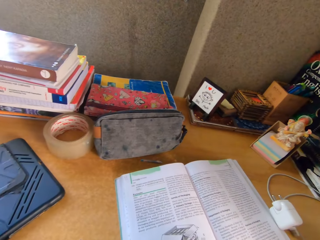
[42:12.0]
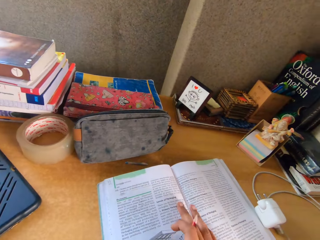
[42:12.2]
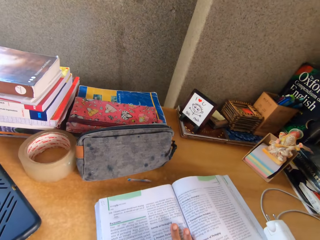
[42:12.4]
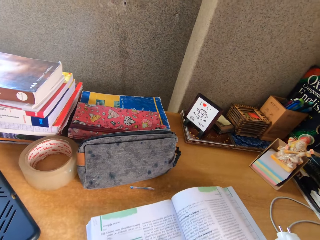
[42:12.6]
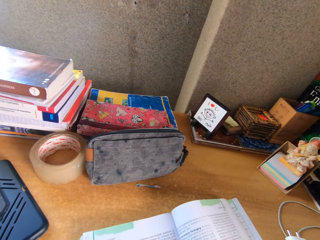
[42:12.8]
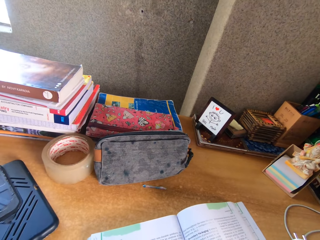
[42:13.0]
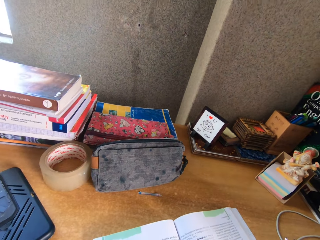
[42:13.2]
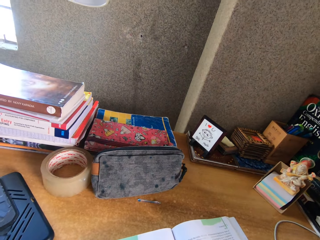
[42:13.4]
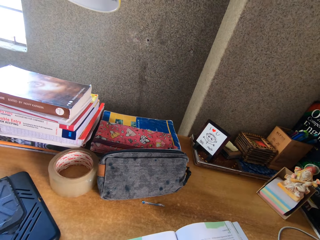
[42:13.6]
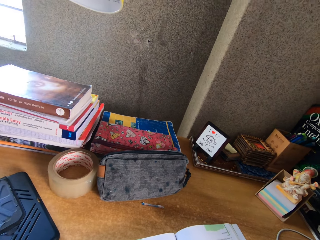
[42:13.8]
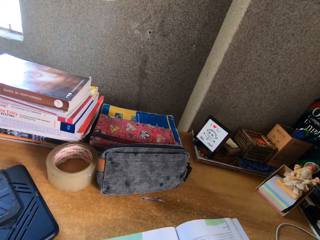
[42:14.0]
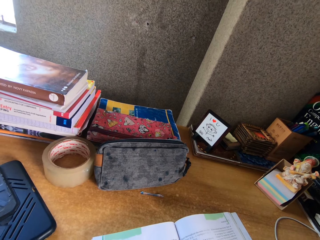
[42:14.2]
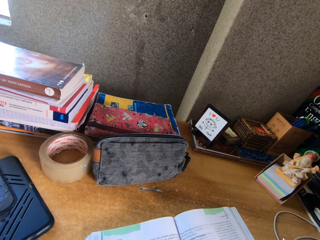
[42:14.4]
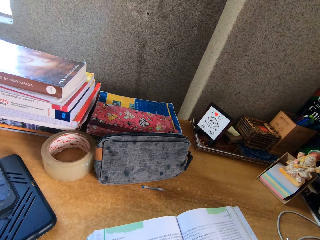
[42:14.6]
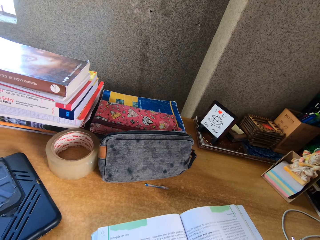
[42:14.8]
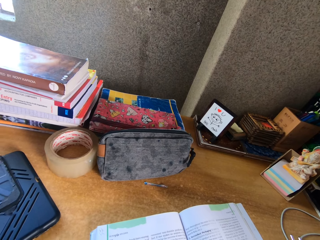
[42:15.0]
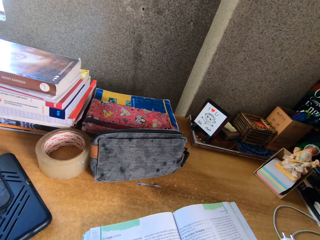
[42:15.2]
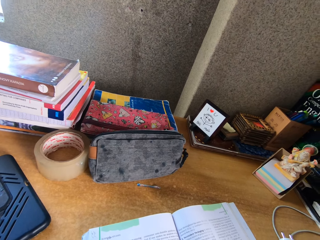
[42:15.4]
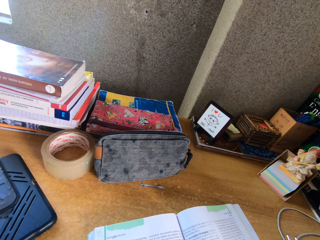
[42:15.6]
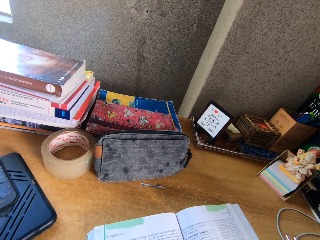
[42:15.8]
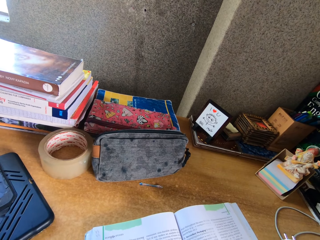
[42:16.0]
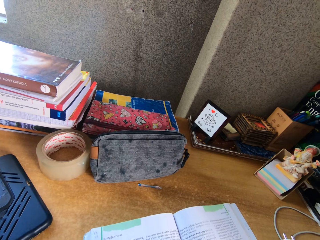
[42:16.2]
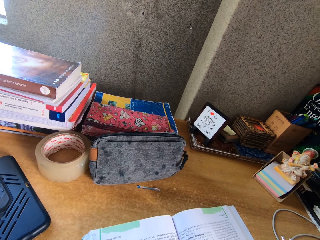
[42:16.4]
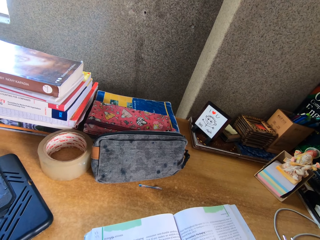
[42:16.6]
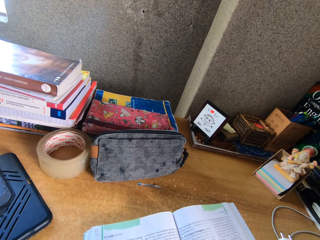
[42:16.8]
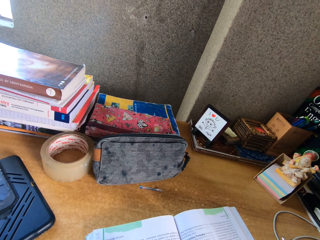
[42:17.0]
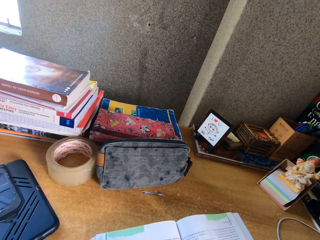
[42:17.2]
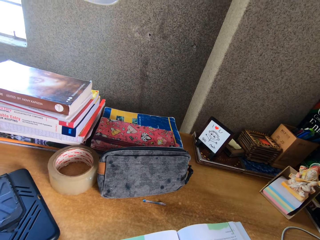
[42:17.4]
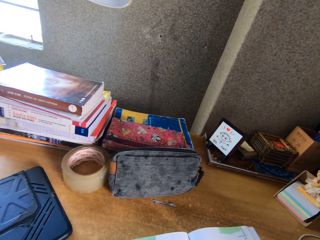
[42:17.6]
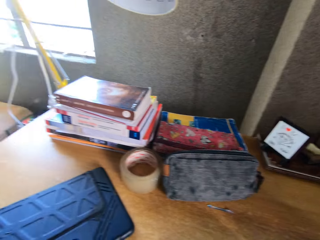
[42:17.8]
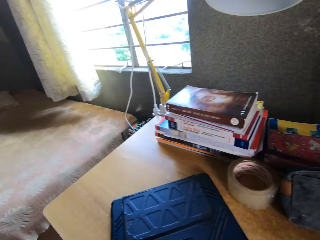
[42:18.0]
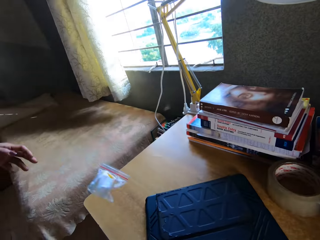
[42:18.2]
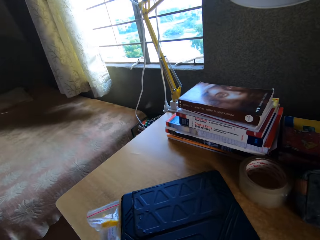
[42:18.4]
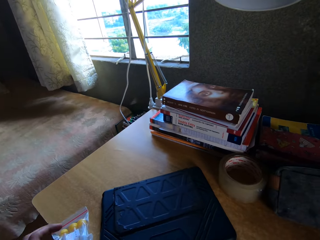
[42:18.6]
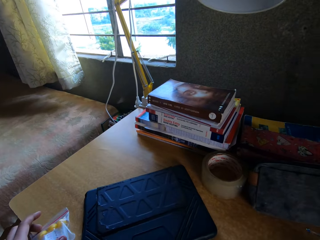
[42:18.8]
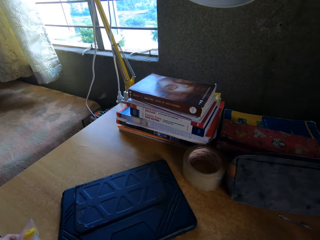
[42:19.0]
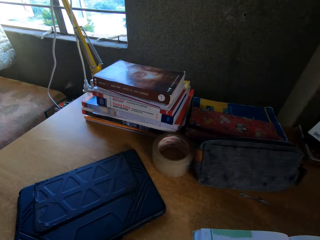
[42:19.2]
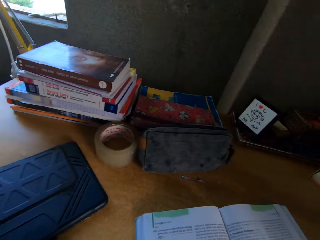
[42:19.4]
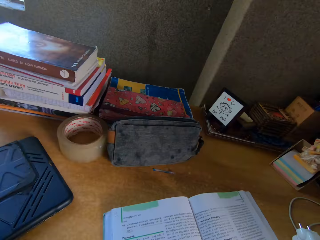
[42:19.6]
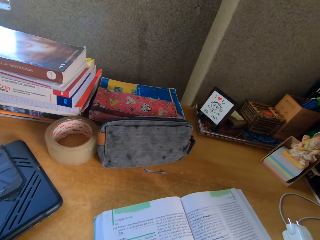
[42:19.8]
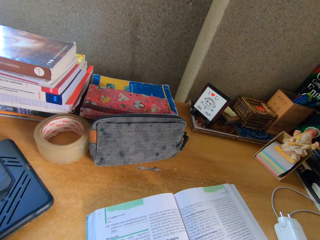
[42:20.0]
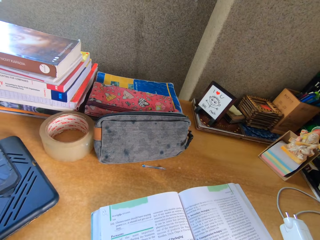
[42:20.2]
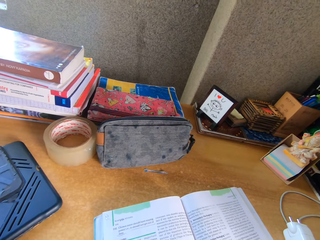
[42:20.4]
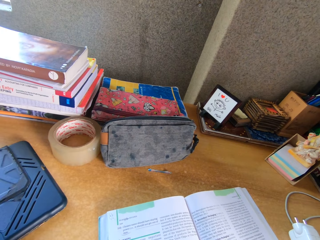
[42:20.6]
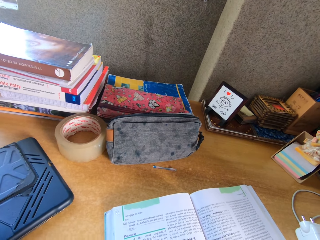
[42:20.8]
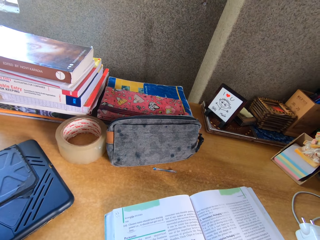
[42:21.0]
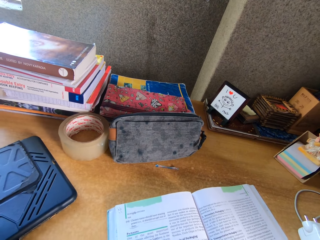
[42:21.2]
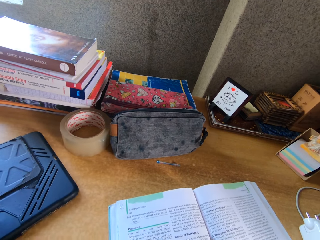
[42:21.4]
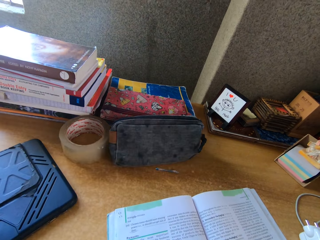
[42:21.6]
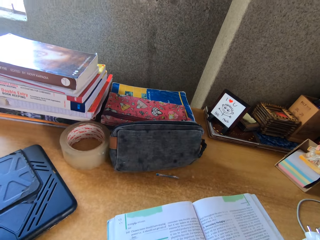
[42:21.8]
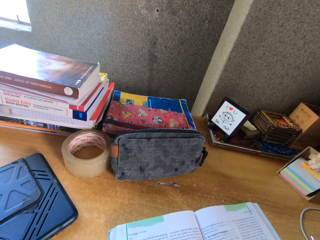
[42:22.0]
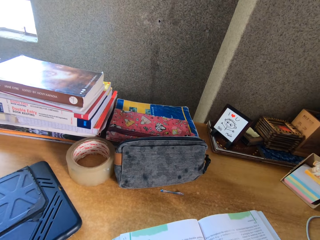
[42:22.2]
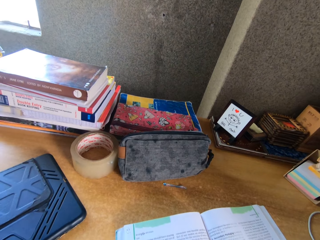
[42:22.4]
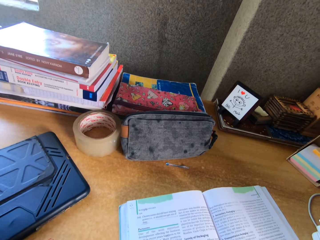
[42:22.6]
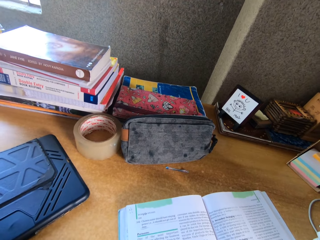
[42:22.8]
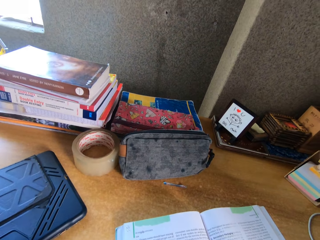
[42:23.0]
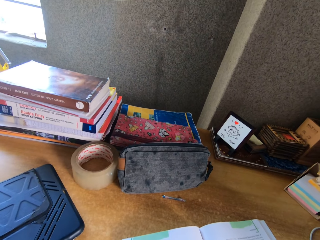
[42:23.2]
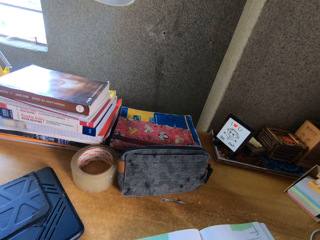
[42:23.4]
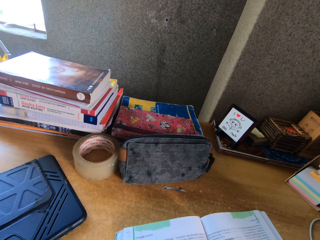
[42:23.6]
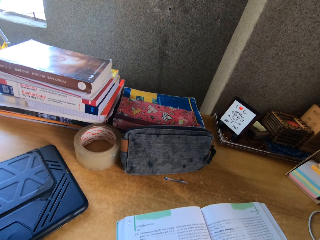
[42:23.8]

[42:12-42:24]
The camera wearer pulls the book on top of the table. They read the book.

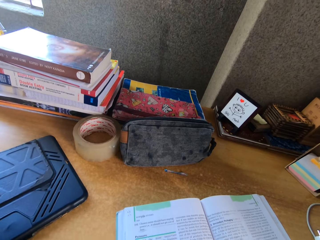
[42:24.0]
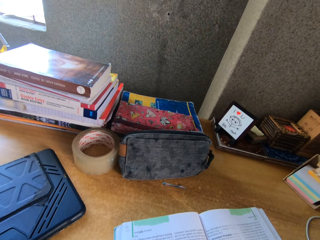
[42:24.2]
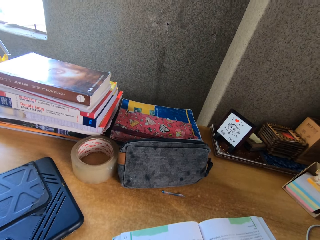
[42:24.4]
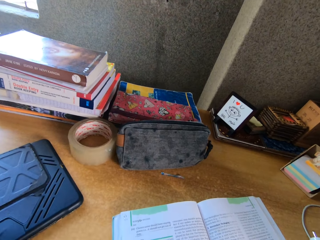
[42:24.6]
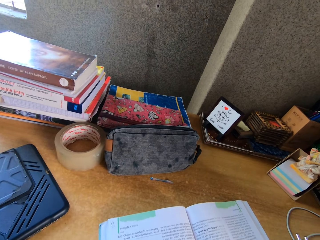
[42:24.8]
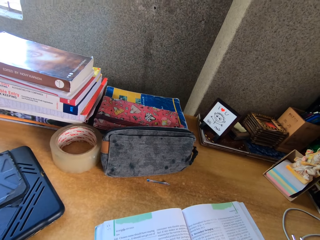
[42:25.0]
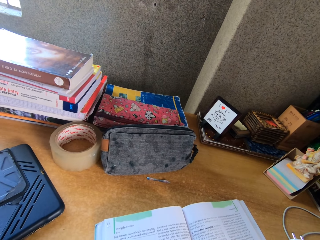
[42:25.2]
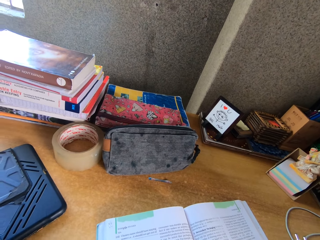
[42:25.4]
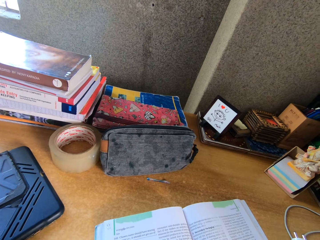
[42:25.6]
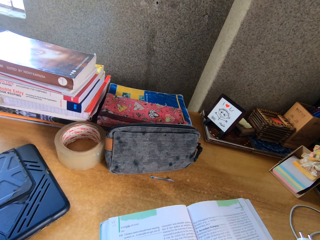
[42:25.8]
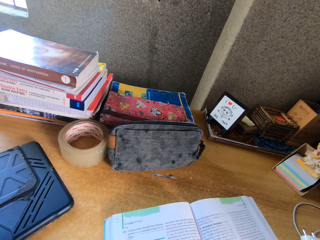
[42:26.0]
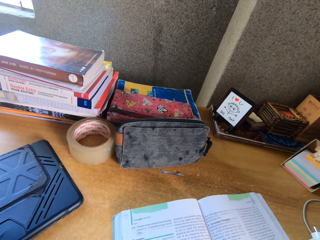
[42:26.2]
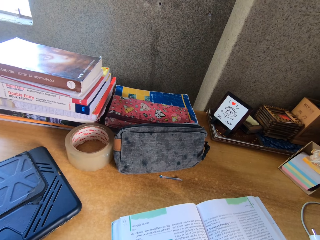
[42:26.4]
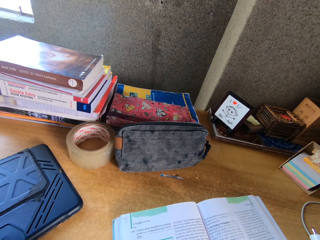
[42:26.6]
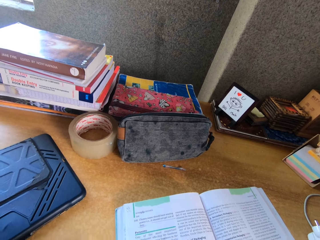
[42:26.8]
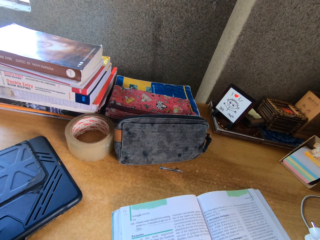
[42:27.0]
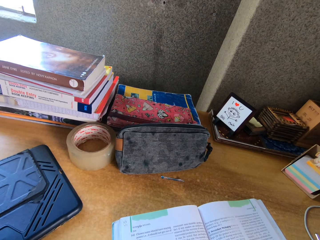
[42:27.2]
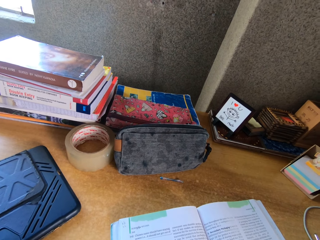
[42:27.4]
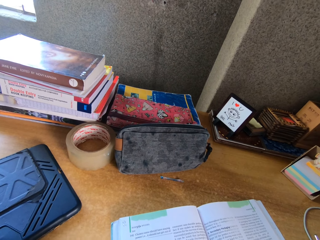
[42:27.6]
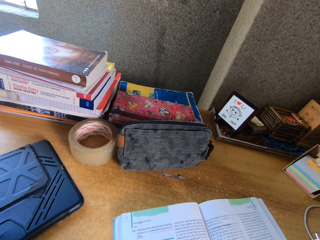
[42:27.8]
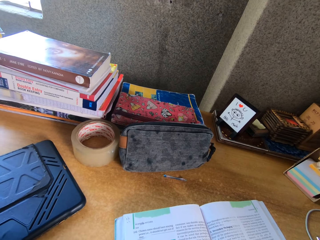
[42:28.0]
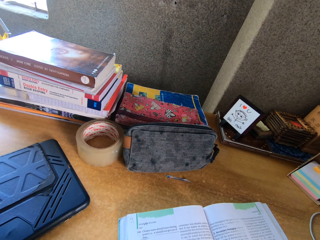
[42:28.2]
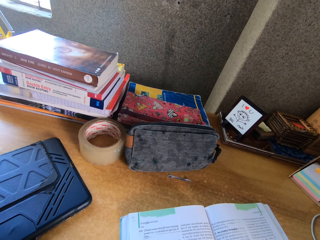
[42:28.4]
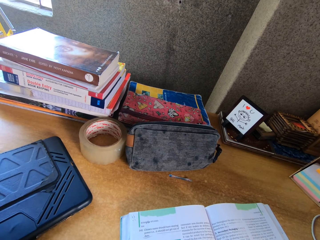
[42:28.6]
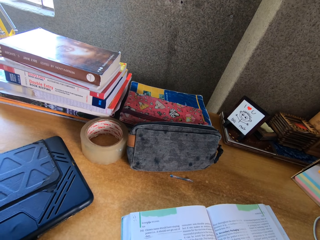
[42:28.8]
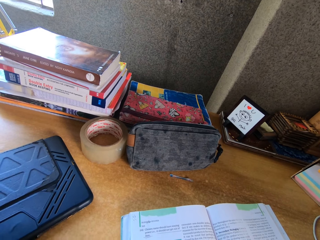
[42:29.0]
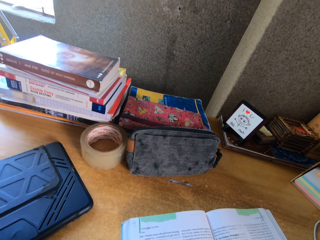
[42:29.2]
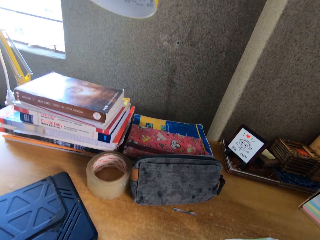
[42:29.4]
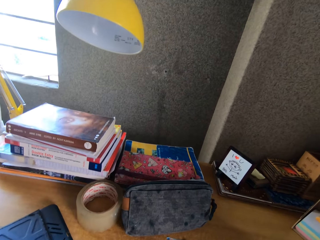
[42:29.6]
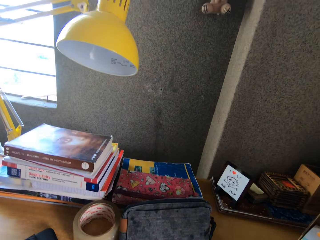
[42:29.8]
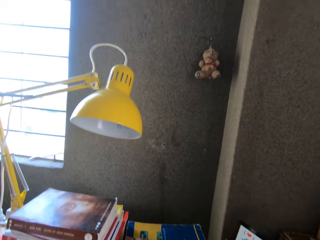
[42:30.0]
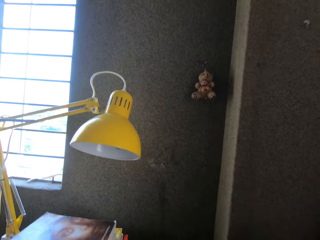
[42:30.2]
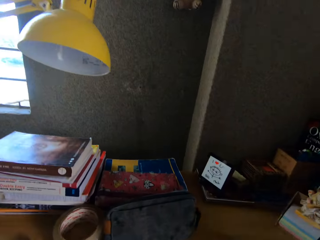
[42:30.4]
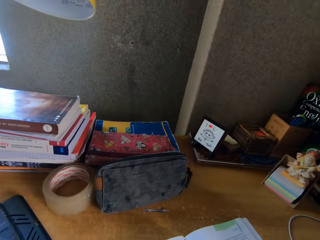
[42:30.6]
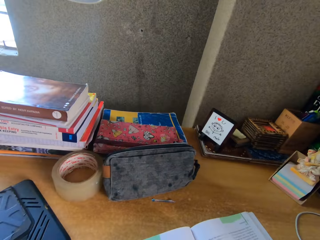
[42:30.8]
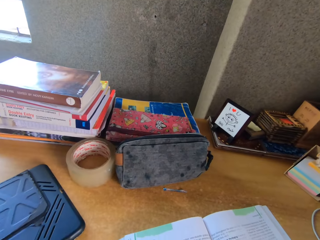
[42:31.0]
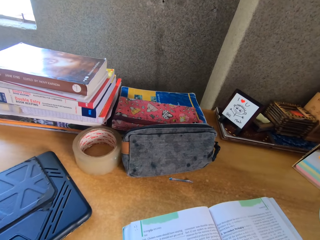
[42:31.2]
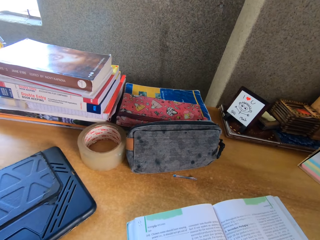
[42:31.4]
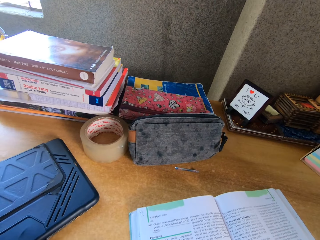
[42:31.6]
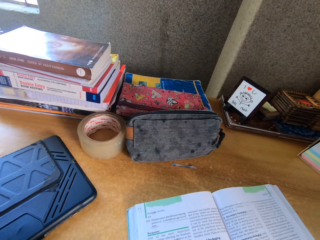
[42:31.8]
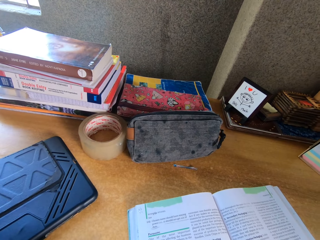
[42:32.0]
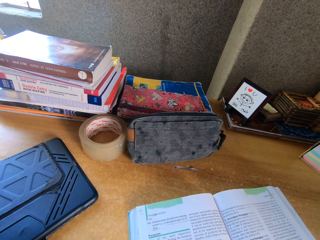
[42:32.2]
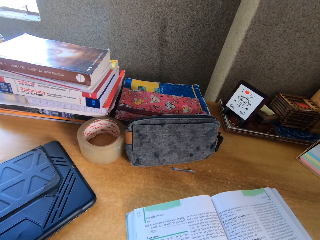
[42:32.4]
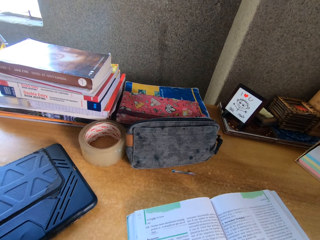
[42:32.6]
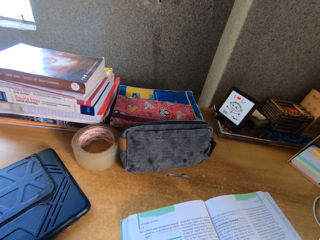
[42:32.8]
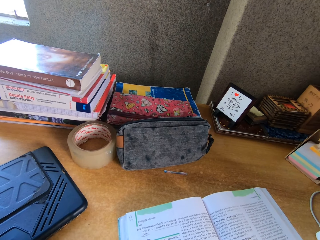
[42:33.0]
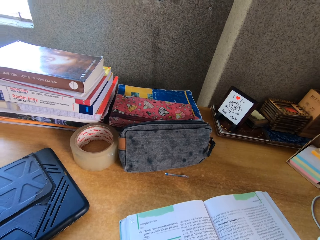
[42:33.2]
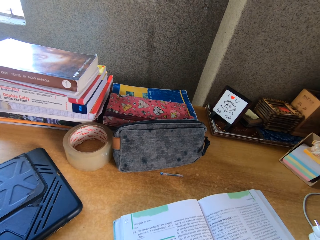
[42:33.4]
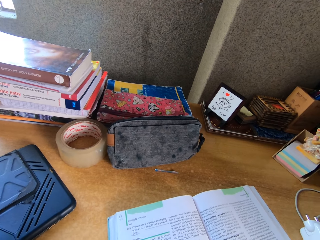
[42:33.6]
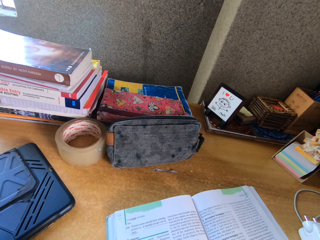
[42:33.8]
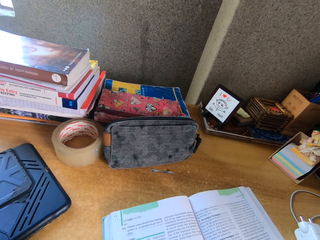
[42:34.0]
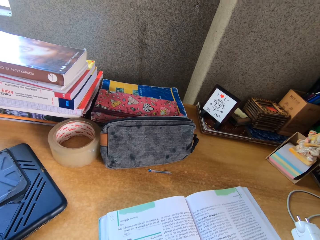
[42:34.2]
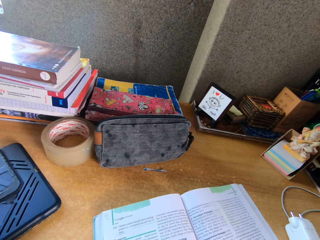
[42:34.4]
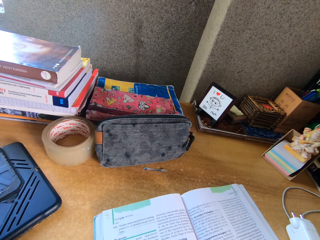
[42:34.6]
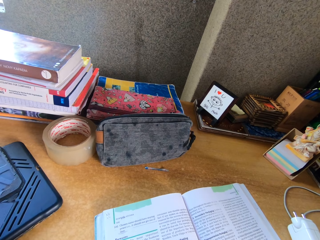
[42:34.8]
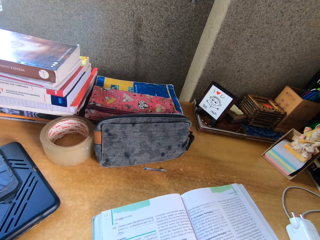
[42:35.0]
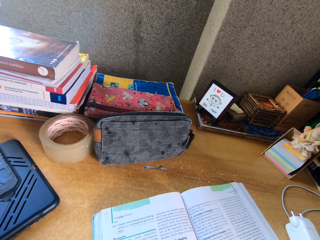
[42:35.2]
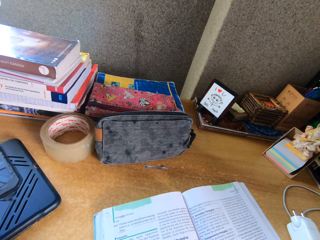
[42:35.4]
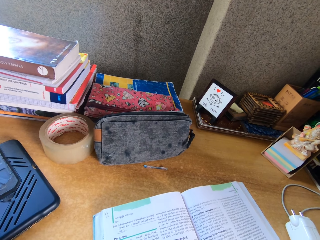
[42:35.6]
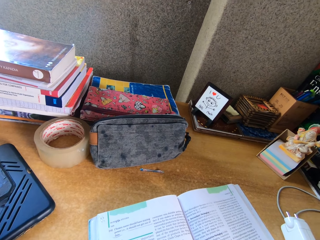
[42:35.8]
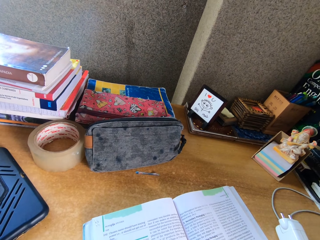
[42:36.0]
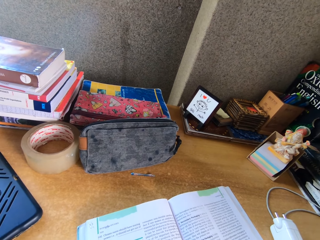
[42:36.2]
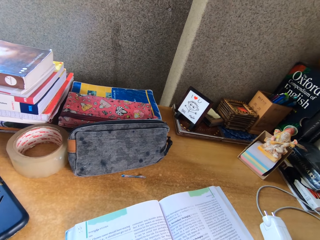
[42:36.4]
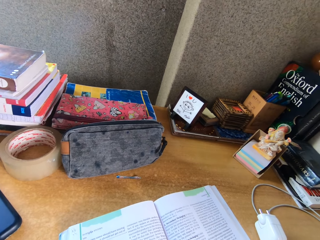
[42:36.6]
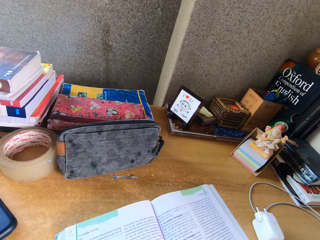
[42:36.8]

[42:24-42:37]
The camera wearer stares at the books on top of the table.
